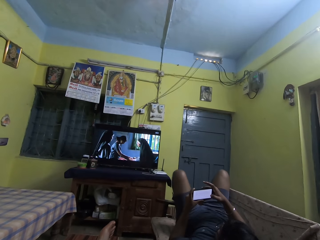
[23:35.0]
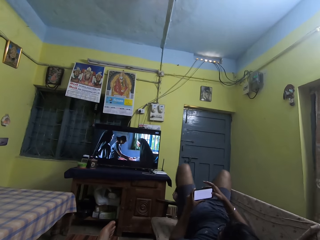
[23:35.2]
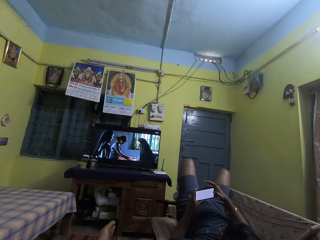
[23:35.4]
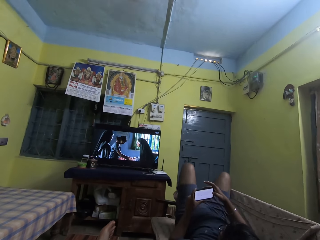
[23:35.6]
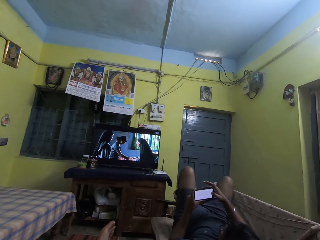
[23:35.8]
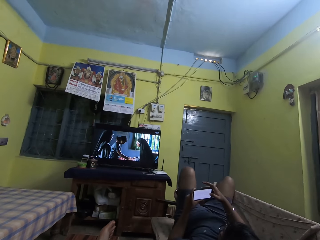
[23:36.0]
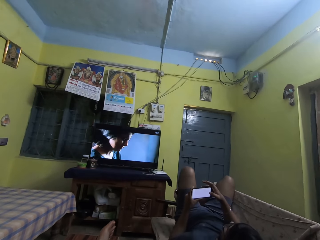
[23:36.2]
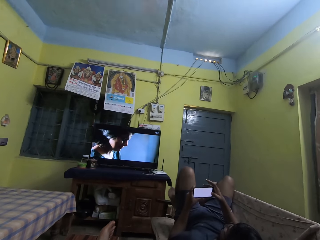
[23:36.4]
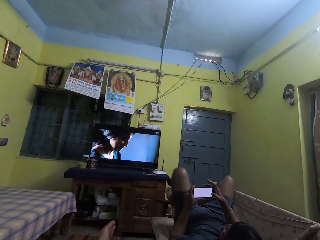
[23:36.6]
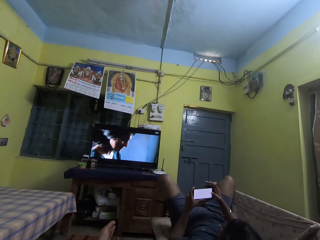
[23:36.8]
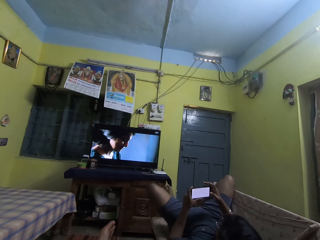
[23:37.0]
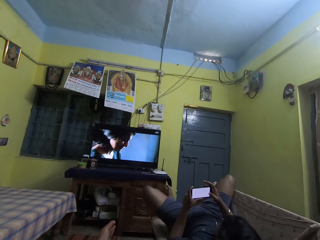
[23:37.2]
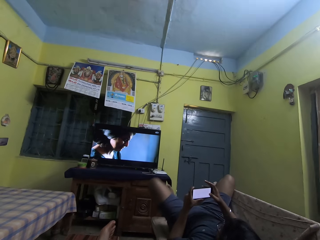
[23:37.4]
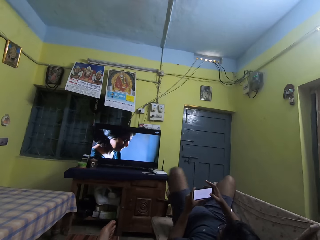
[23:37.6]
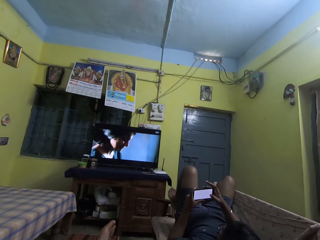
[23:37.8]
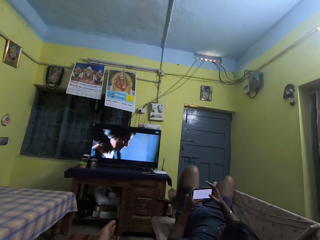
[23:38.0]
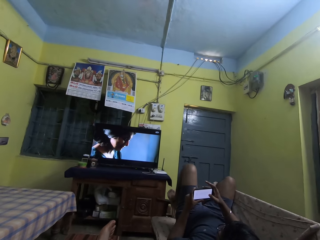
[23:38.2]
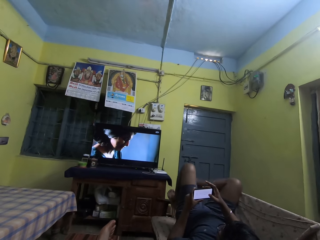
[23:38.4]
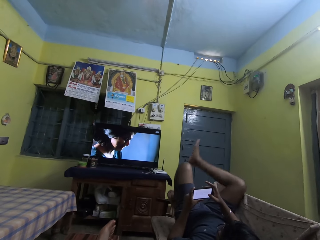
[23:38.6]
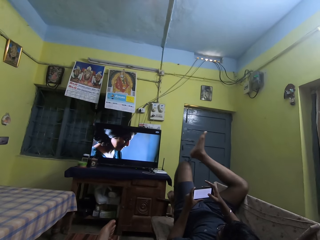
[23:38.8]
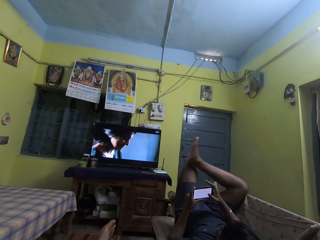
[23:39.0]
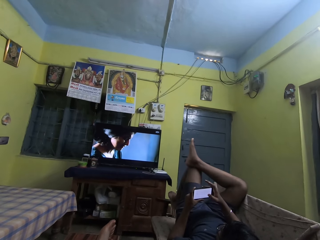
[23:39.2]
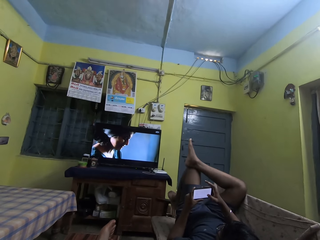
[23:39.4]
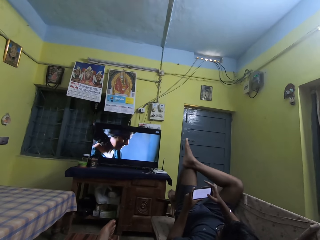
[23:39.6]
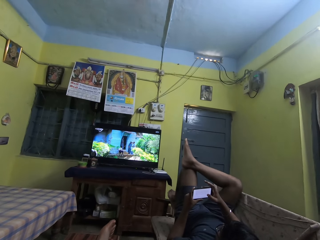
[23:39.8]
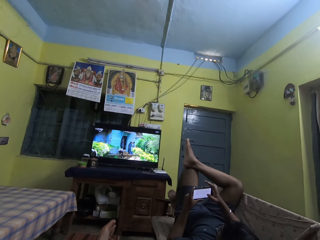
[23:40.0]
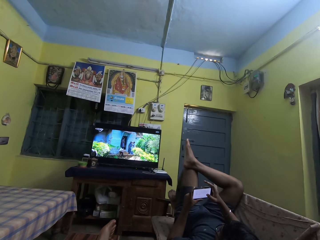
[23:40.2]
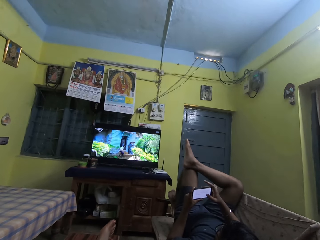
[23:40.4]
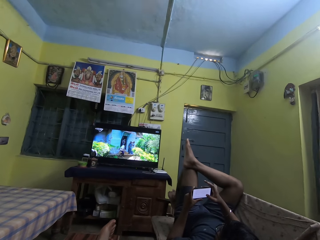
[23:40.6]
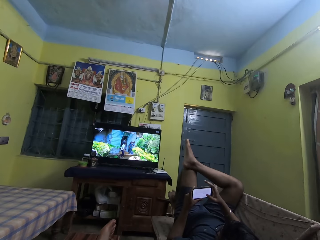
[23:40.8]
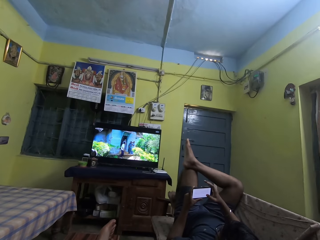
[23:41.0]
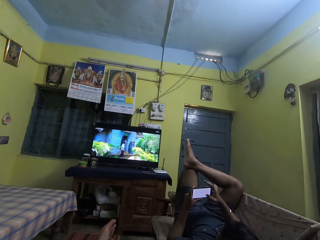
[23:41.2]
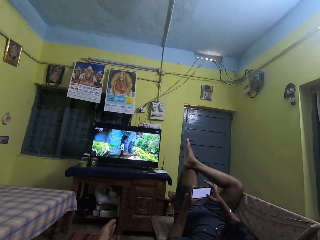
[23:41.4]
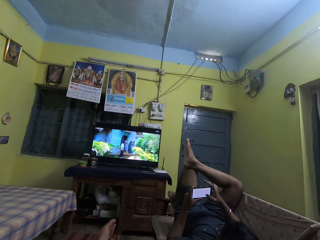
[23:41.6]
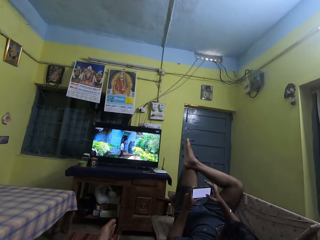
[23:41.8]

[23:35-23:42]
The boy crosses his right leg on his left leg.

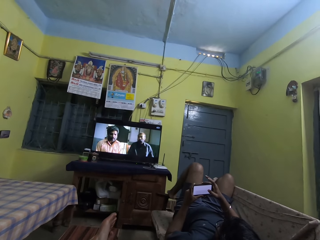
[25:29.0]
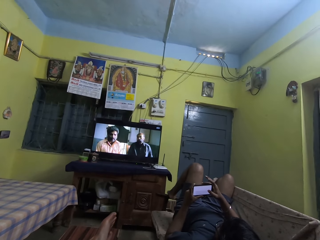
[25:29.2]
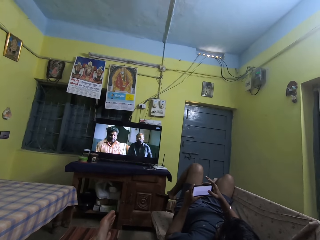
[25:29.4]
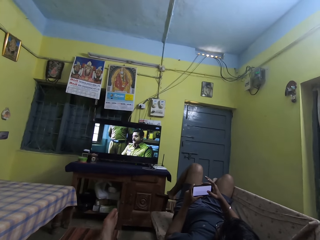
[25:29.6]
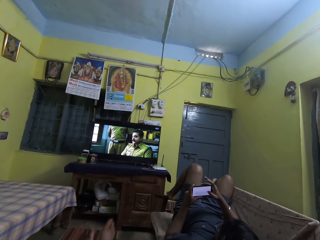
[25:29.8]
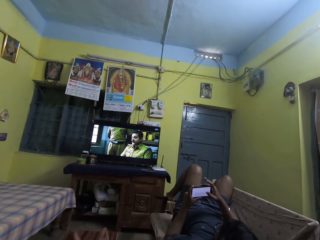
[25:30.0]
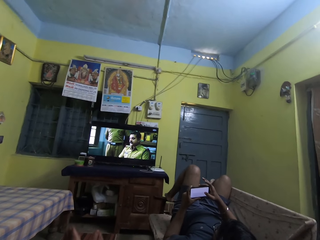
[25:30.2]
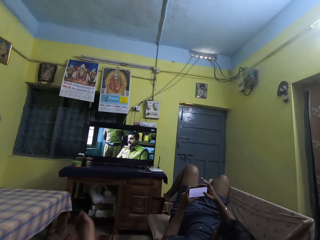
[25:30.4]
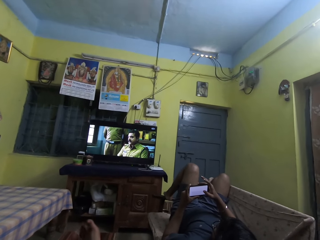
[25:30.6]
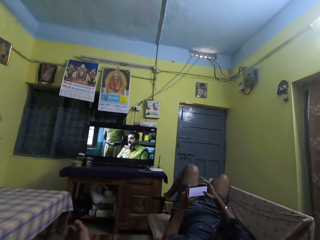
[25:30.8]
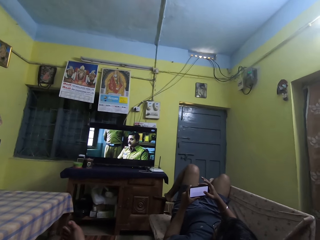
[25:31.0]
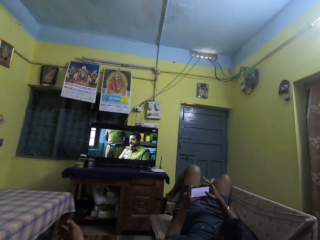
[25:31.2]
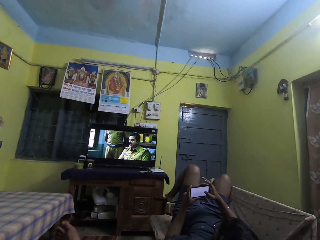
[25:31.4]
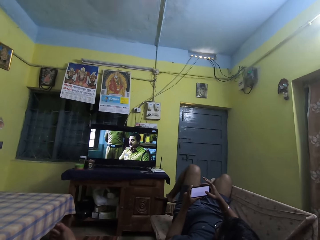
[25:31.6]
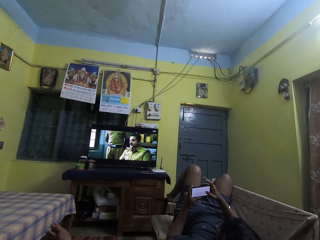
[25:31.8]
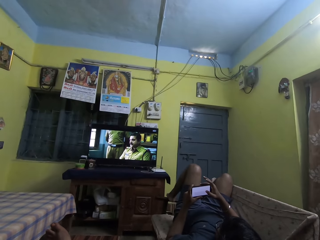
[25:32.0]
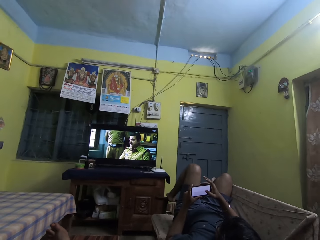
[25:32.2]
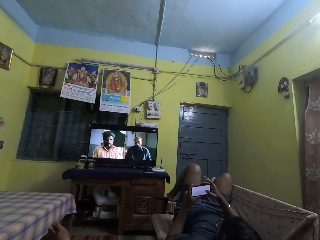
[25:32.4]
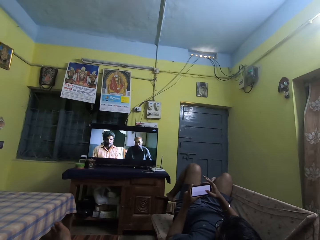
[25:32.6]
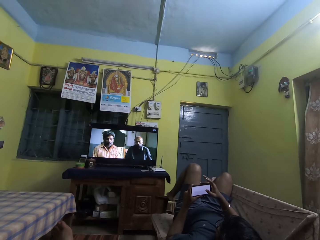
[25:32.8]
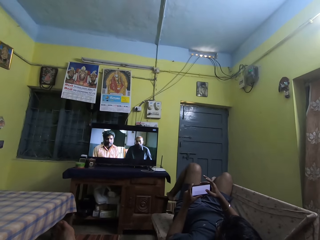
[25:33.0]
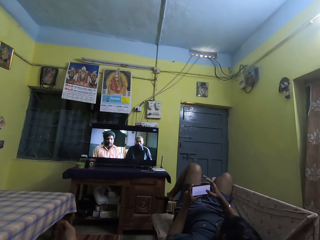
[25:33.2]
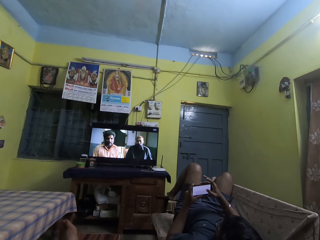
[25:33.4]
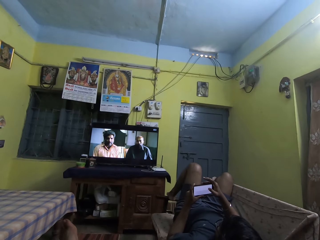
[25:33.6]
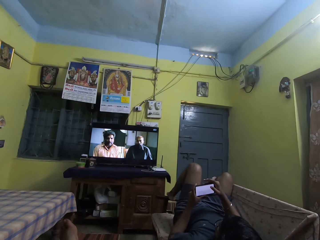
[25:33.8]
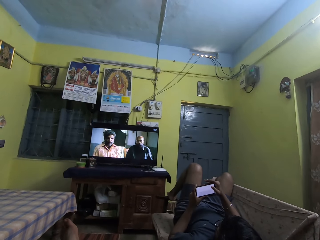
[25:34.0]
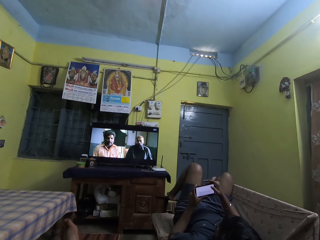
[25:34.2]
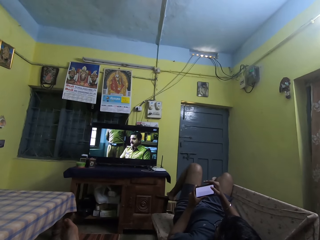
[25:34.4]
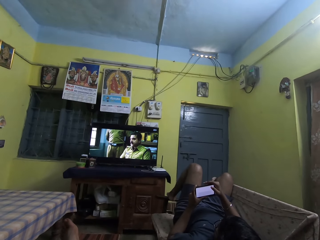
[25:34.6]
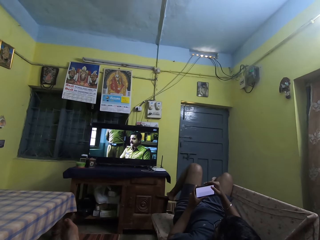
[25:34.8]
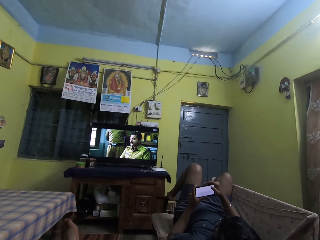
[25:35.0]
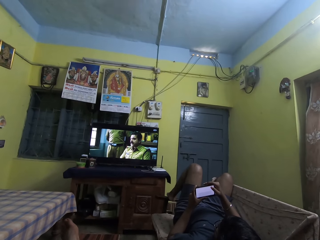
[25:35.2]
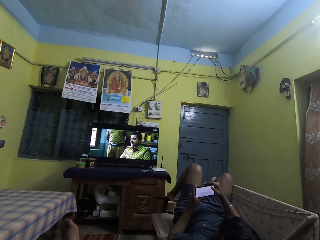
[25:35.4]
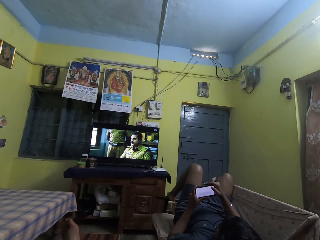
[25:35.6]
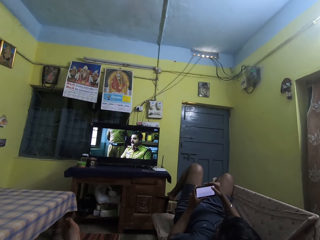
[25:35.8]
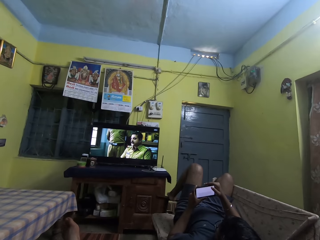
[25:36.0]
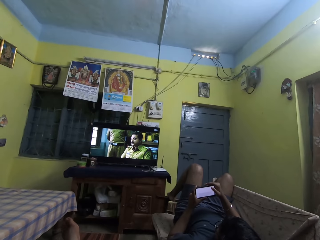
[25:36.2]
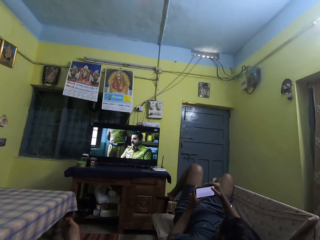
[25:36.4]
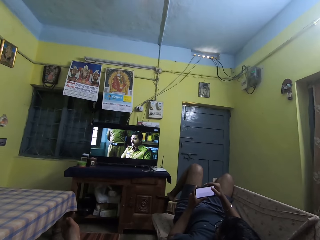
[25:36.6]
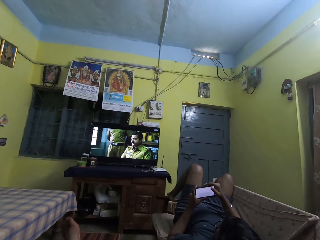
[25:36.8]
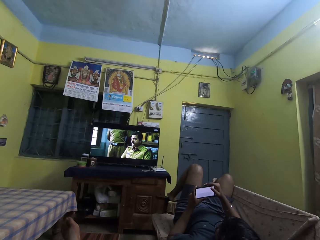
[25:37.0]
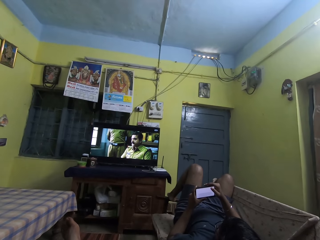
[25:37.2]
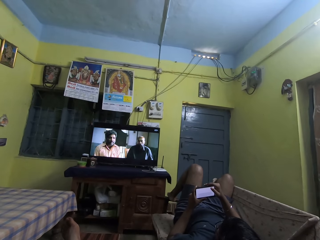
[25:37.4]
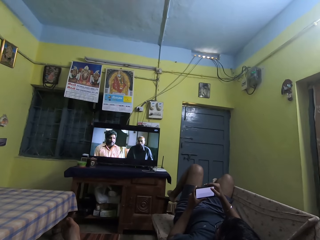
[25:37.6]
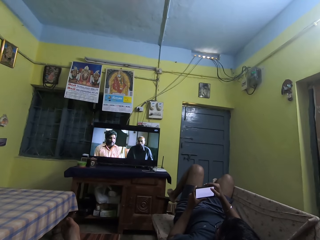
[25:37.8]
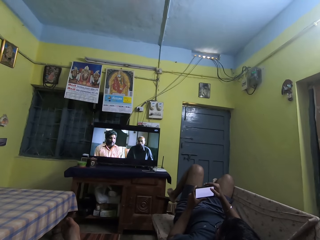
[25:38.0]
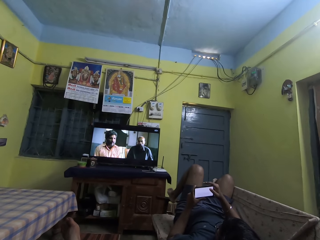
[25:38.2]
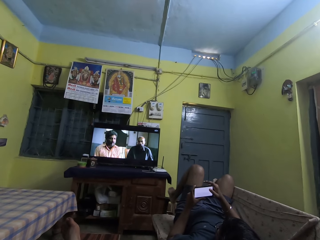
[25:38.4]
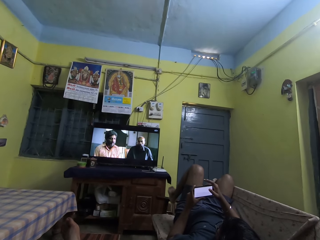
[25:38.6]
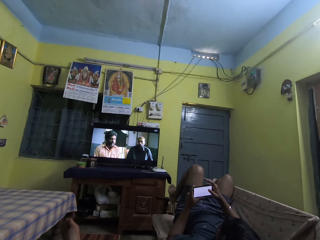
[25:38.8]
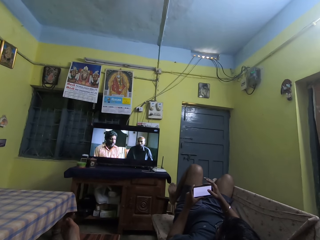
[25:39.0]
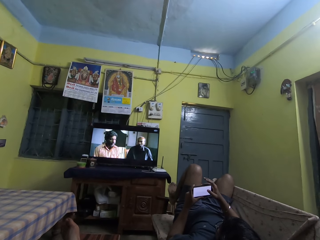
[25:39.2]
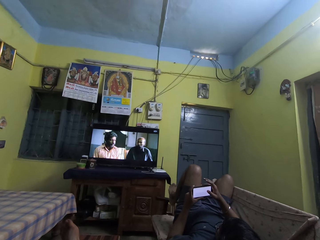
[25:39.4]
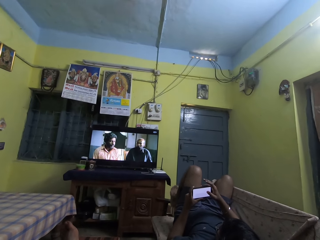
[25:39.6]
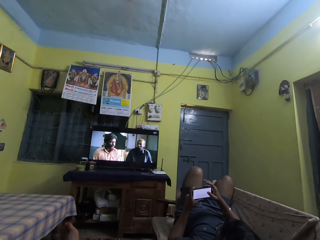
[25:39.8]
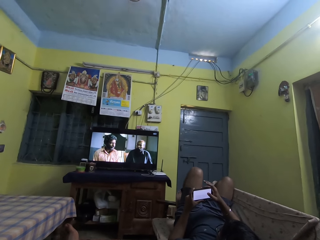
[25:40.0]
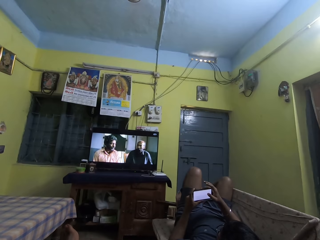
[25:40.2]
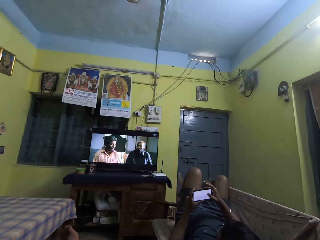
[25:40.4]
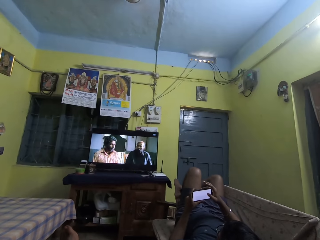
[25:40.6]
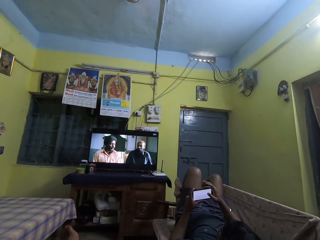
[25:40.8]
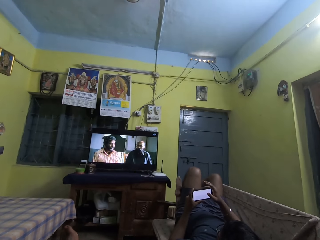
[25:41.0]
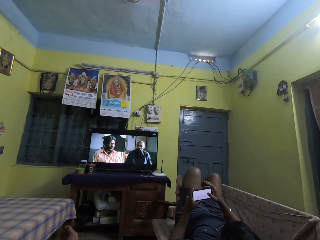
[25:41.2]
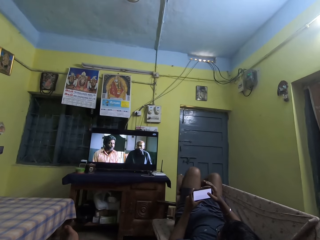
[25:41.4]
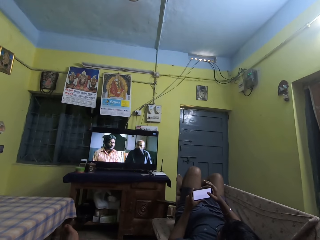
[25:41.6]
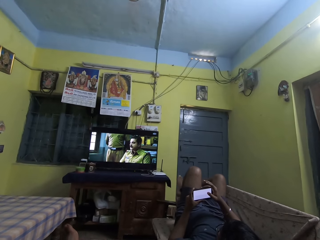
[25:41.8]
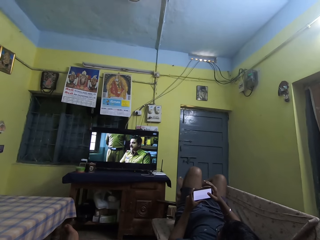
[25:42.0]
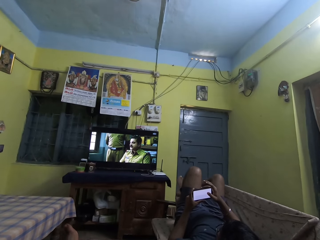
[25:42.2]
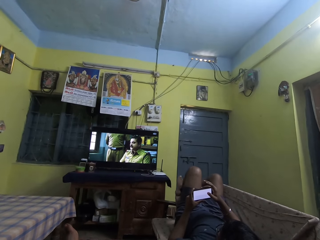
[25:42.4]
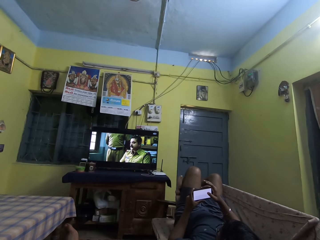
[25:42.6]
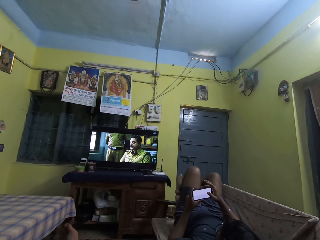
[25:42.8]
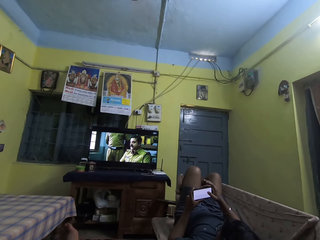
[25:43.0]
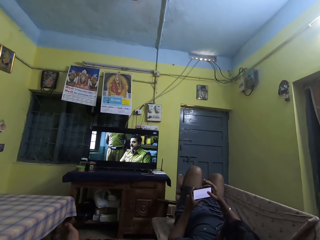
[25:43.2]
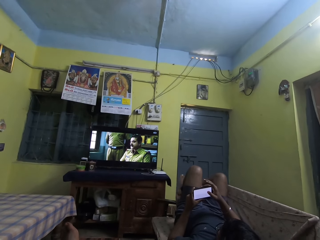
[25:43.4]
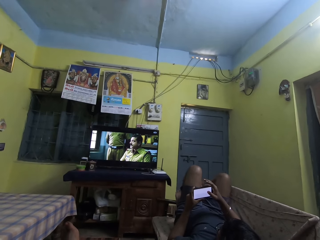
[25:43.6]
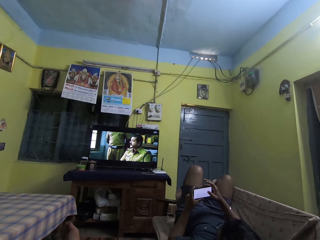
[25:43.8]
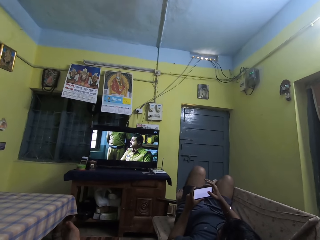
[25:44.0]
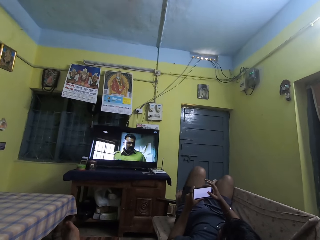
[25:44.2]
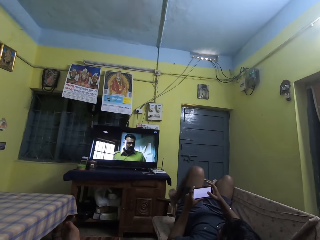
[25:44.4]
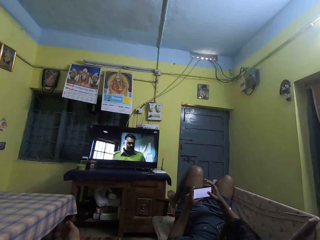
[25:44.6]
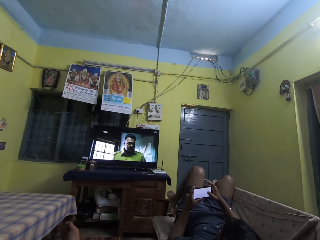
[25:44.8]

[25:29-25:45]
The camera wearer moves legs. They watch the television.
